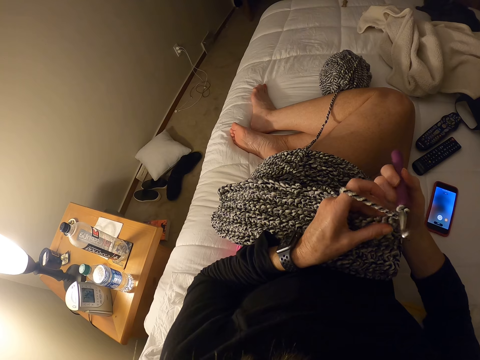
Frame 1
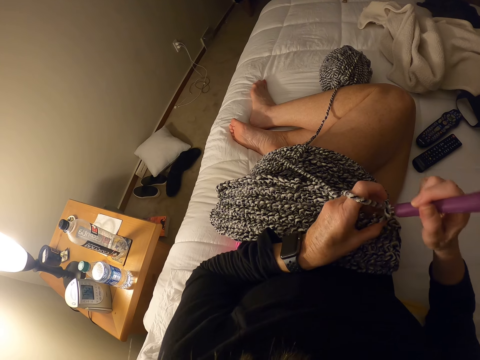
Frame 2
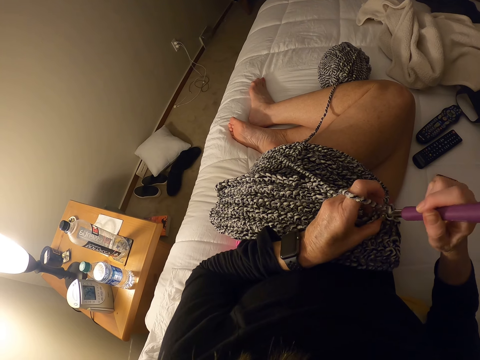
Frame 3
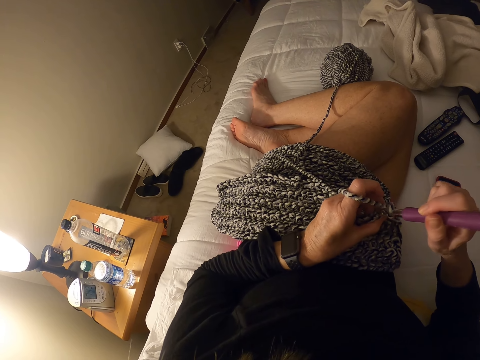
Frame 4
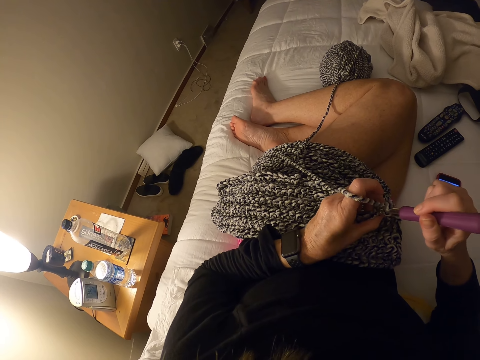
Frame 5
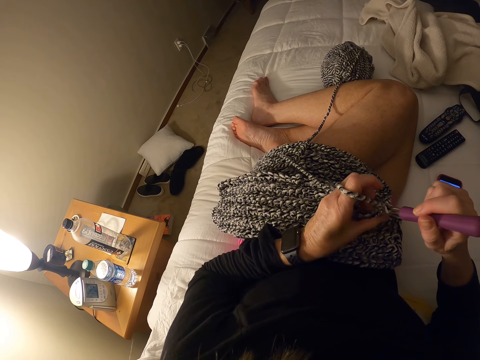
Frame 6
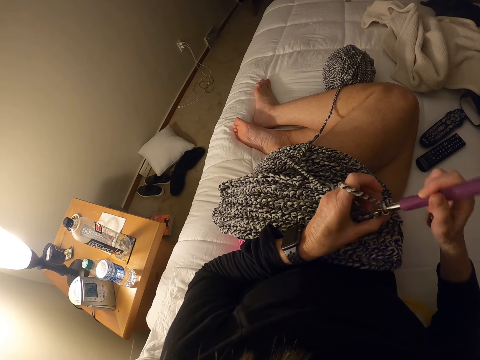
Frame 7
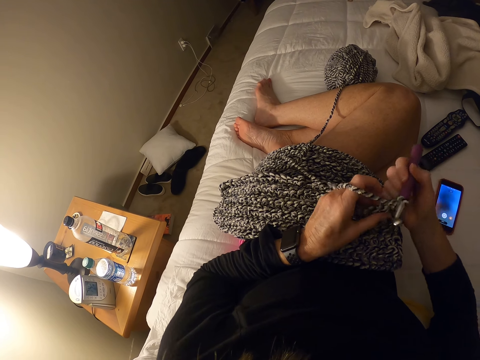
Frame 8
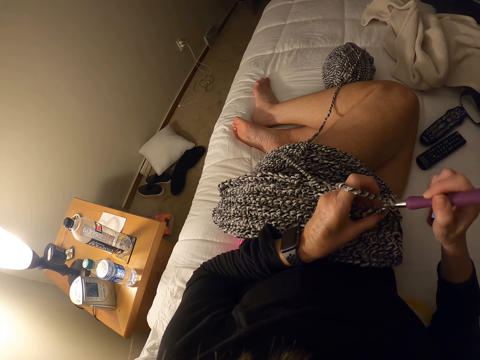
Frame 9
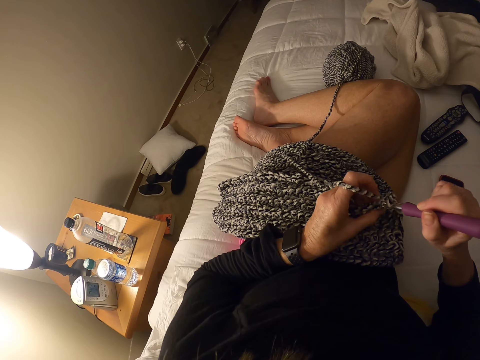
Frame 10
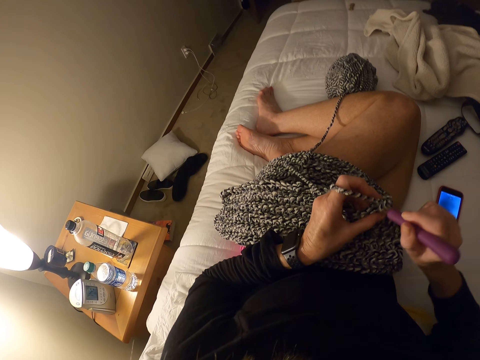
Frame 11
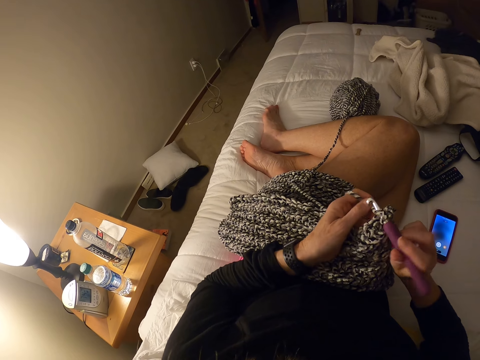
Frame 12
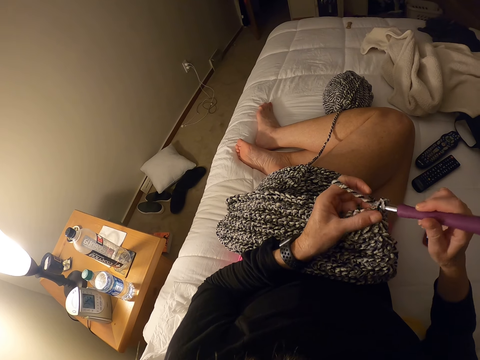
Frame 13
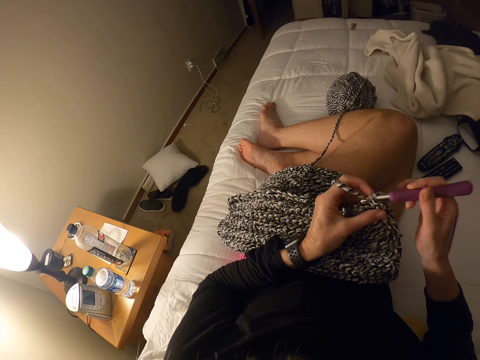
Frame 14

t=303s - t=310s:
The camera wearer crochets with the yarn.

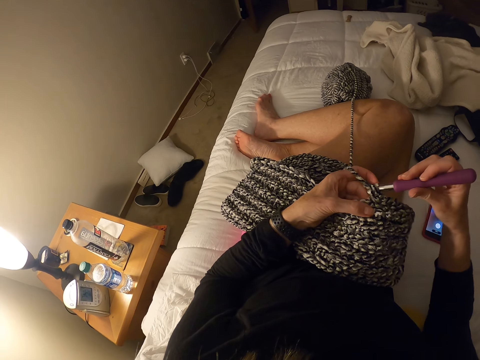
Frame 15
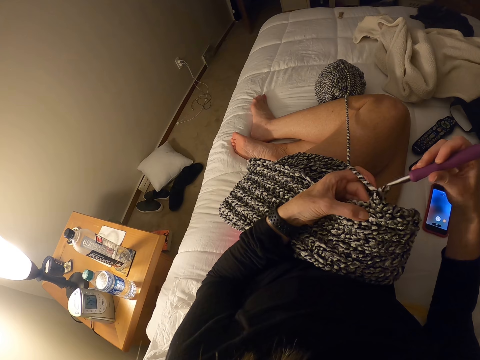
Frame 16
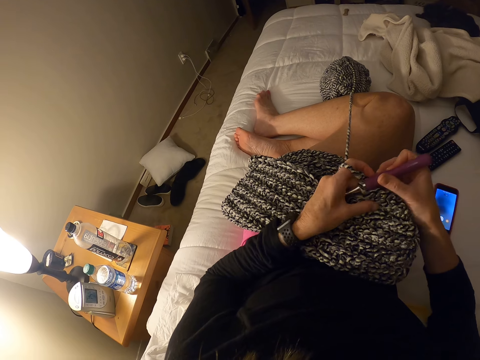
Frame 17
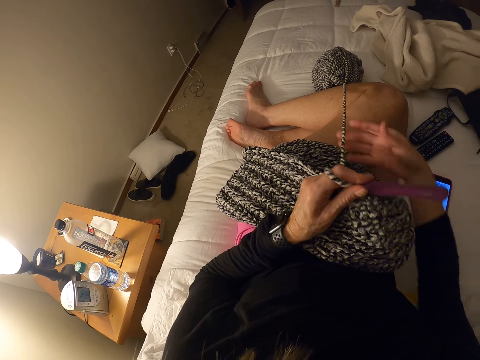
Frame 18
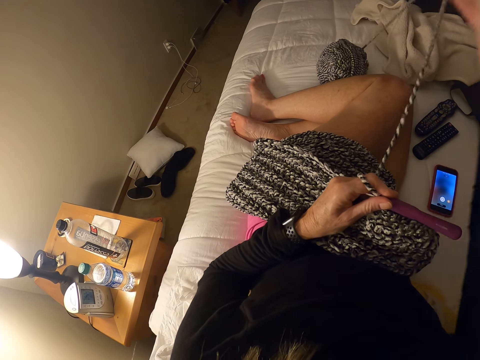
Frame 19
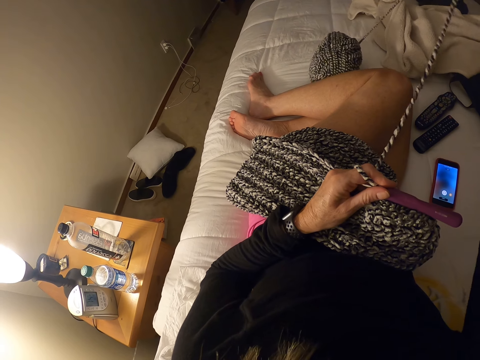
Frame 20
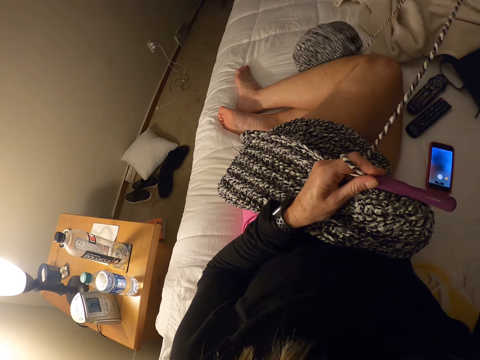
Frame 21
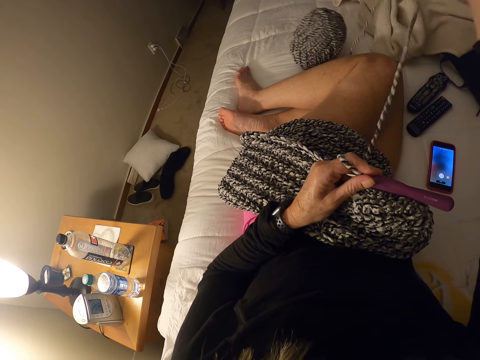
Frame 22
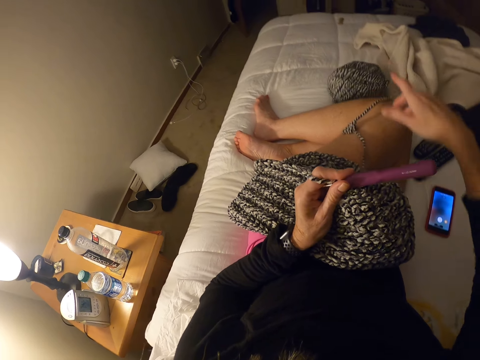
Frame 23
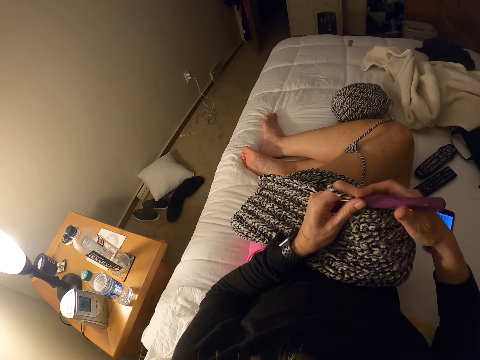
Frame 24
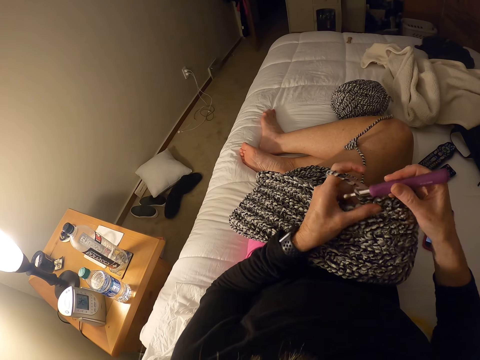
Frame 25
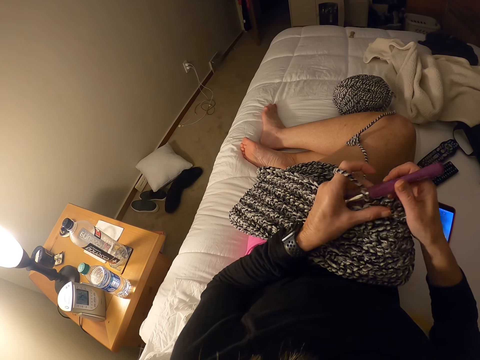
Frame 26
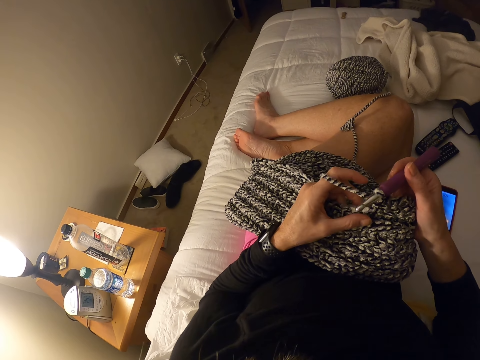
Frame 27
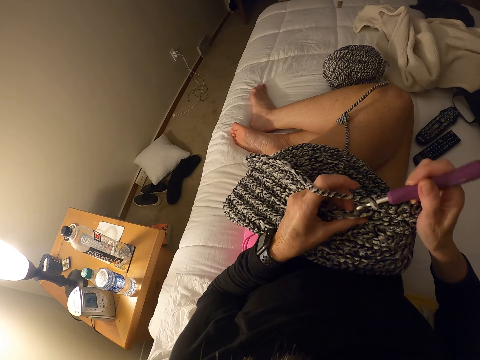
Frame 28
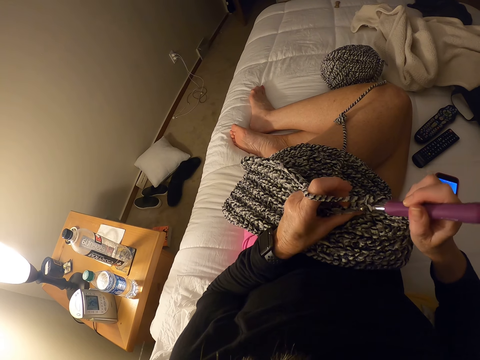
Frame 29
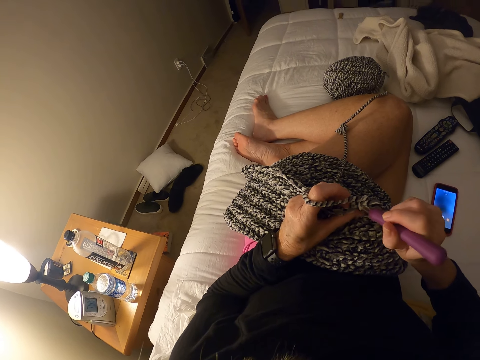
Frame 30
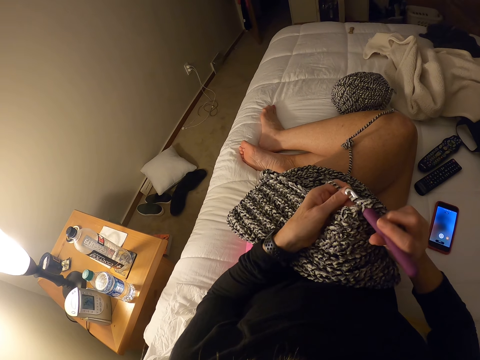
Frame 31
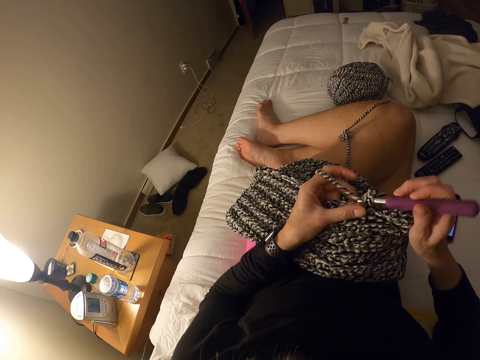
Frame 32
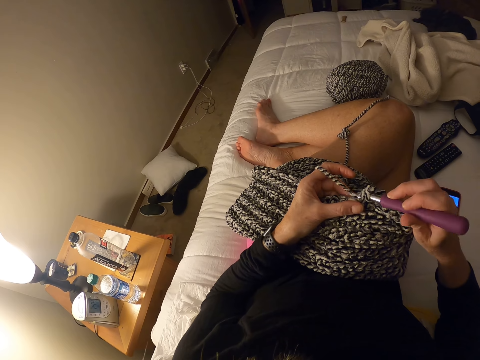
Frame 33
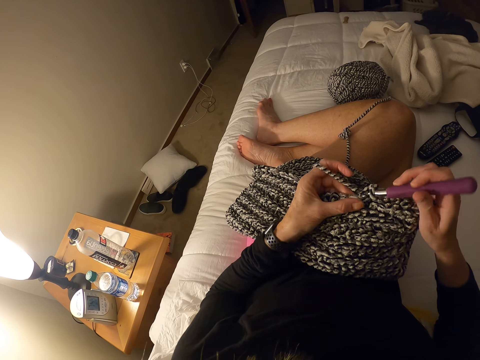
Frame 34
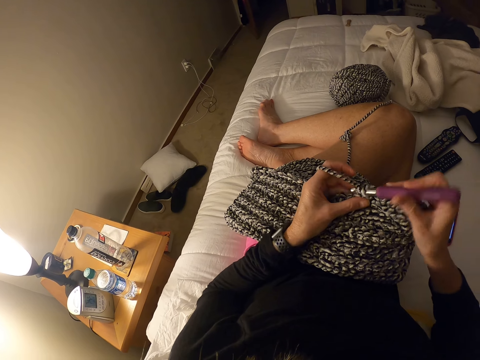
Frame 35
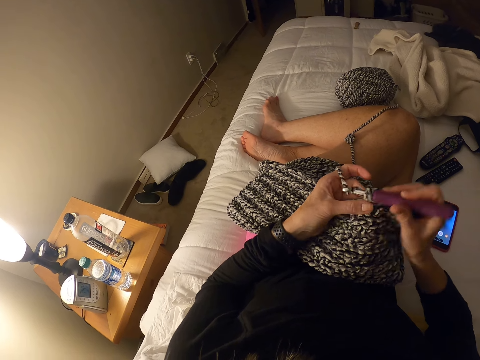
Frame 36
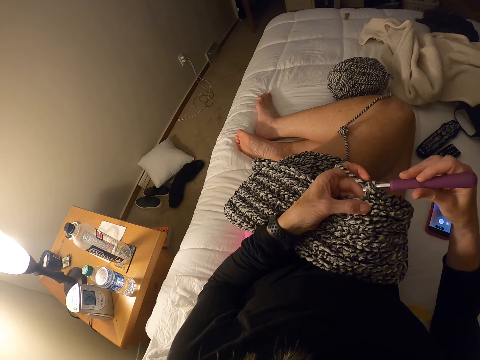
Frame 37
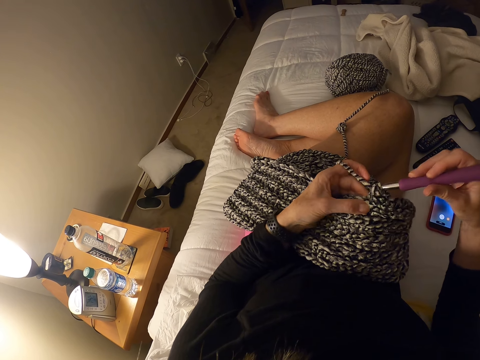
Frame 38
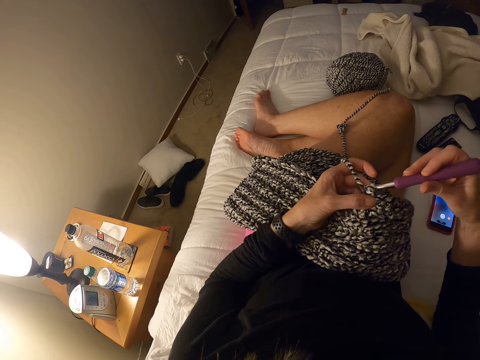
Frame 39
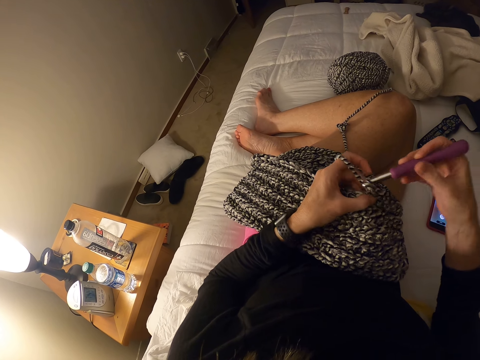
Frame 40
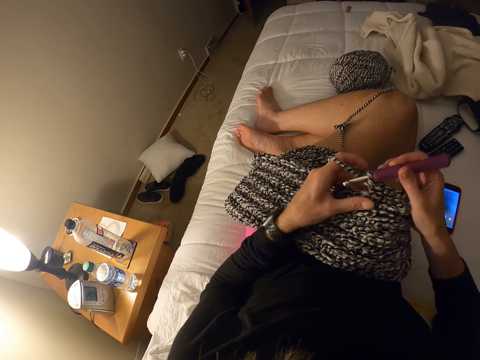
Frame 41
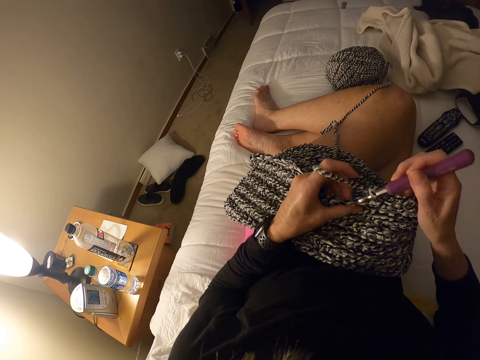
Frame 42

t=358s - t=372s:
The camera wearer shifts the crochet hook from the right to the left hand. She pulls the crochet thread with the right hand. She adjusts the yarn with her right hand. She picks the crochet hook back in the right hand. She knits the cloth. She crochets with the yarn.

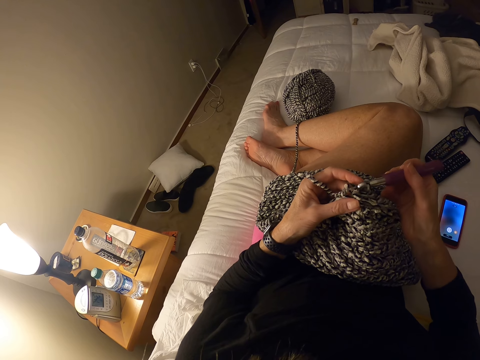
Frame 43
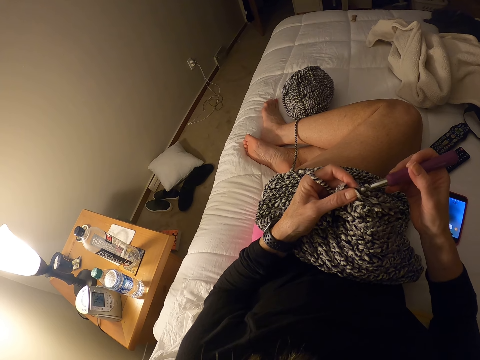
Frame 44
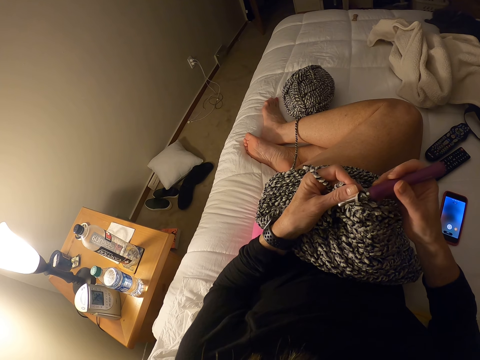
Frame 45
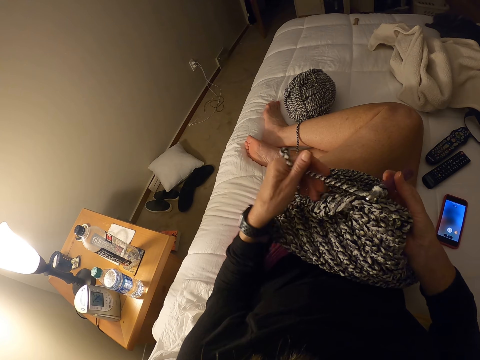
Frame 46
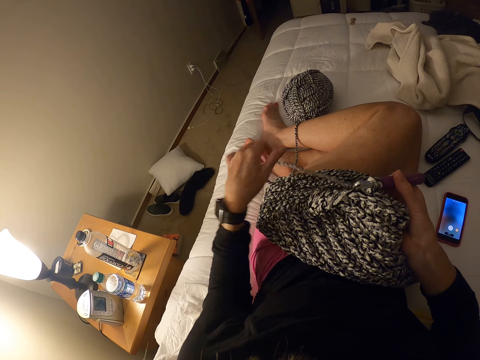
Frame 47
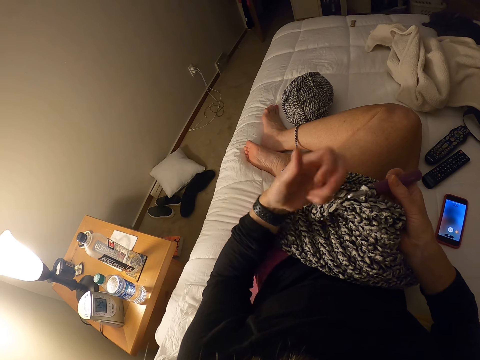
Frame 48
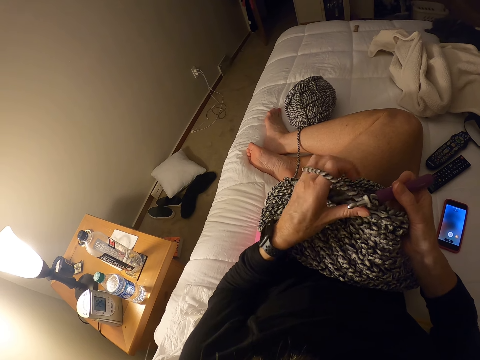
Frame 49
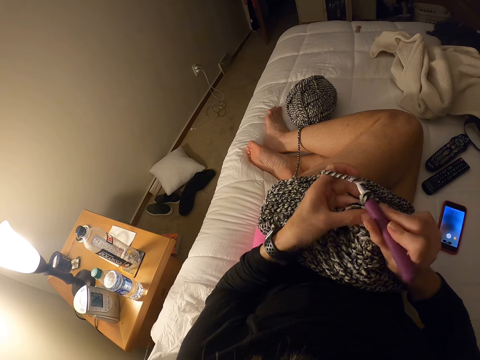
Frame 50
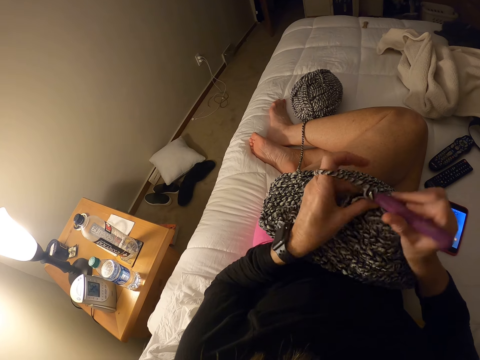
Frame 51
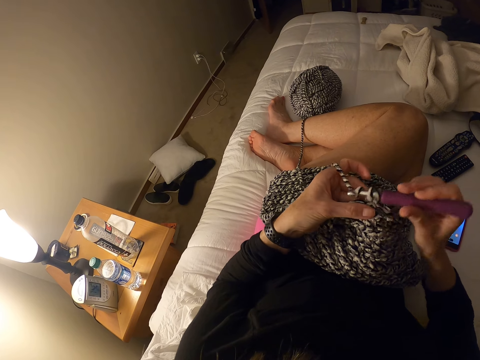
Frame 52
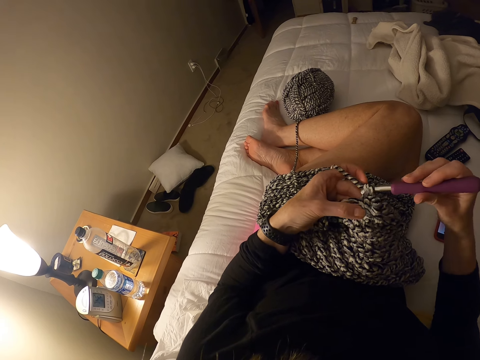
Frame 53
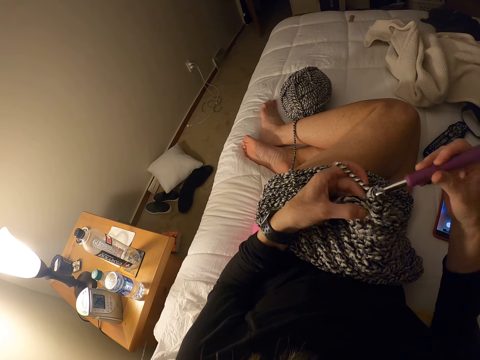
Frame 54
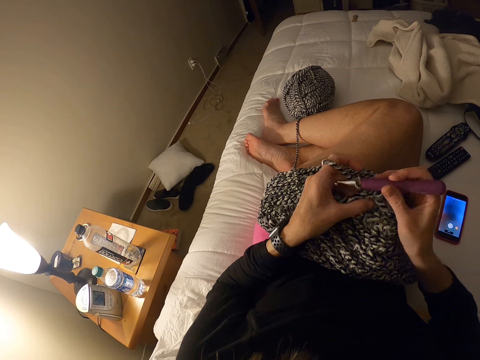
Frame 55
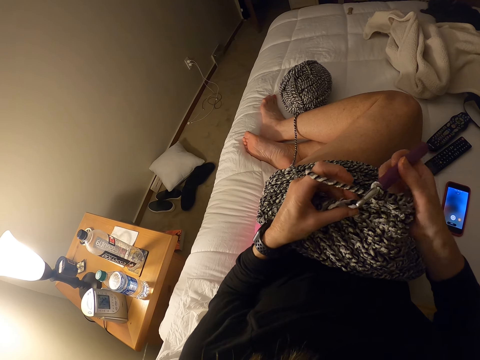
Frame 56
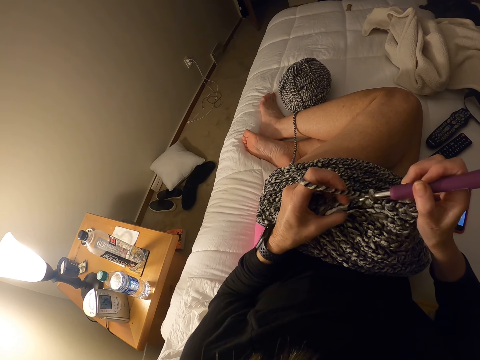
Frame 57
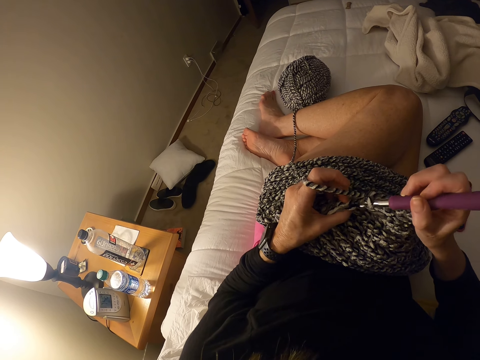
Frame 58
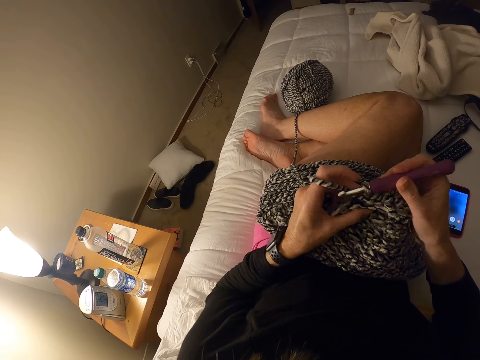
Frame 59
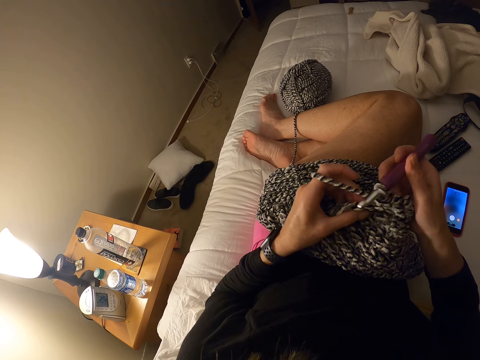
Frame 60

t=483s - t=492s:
The camera wearer stretches the crochet thread with the left hand. They knit the cloth.
